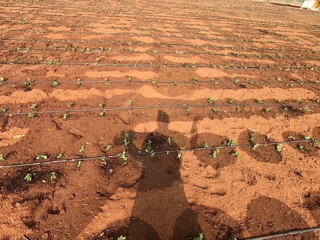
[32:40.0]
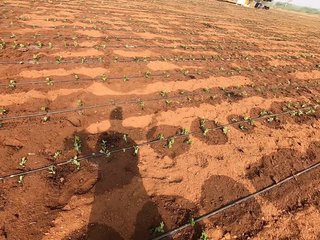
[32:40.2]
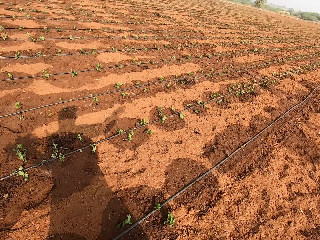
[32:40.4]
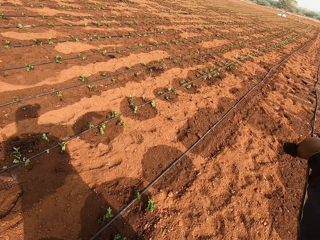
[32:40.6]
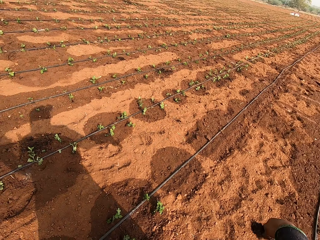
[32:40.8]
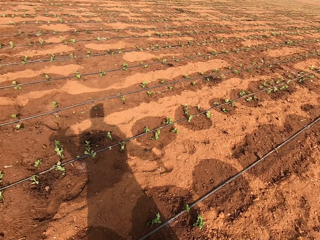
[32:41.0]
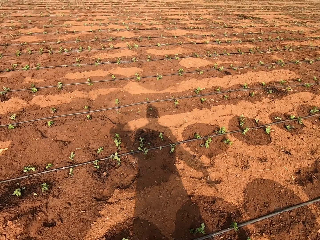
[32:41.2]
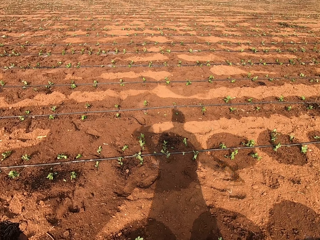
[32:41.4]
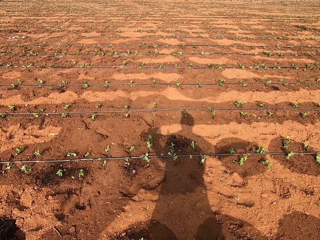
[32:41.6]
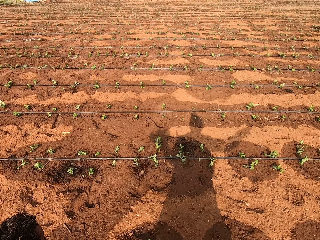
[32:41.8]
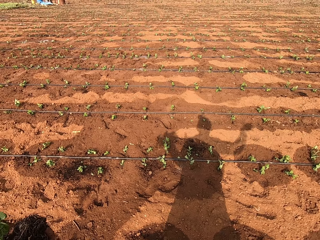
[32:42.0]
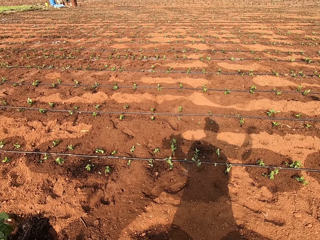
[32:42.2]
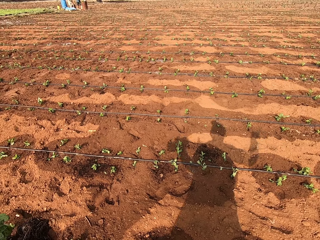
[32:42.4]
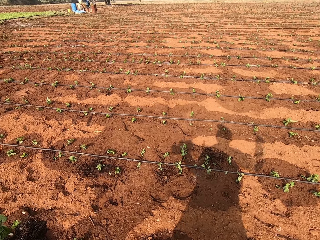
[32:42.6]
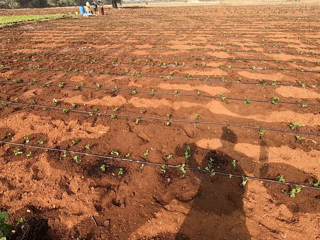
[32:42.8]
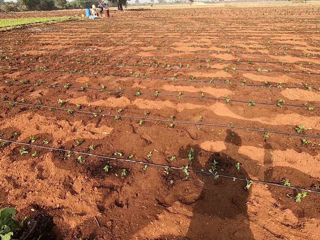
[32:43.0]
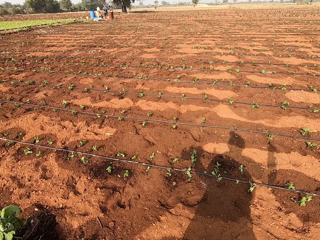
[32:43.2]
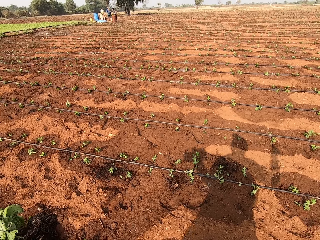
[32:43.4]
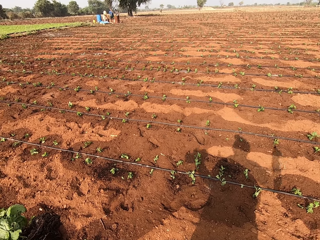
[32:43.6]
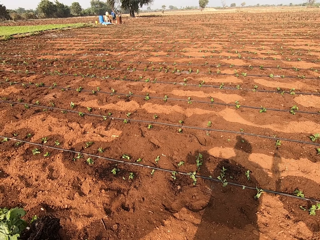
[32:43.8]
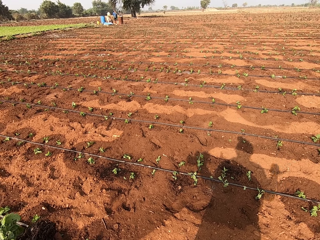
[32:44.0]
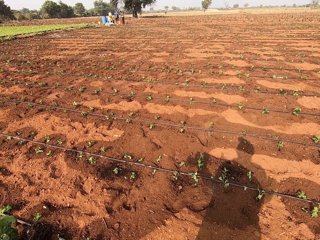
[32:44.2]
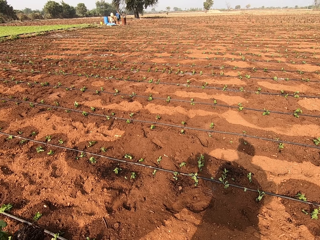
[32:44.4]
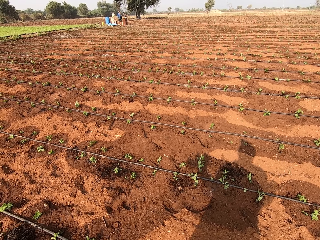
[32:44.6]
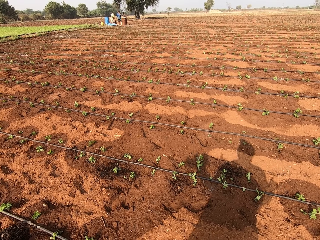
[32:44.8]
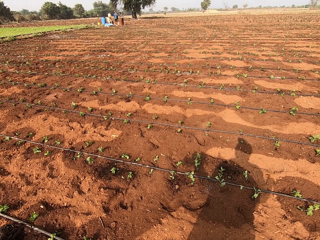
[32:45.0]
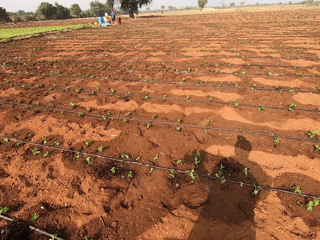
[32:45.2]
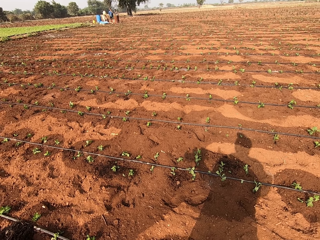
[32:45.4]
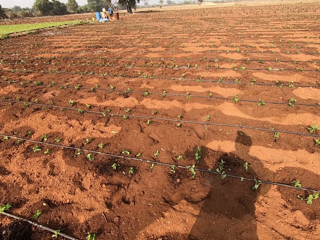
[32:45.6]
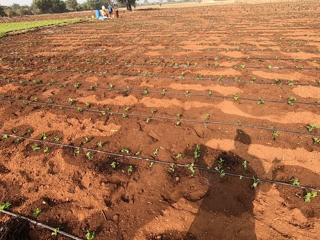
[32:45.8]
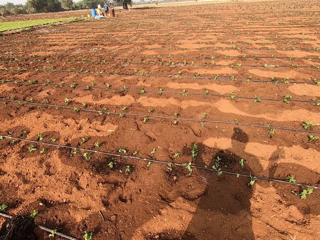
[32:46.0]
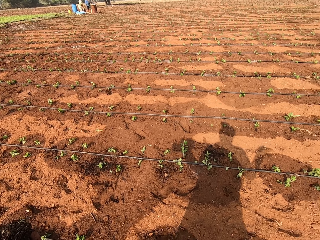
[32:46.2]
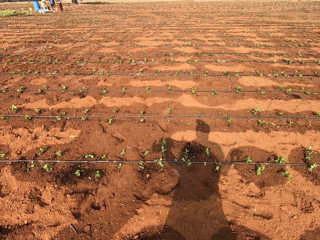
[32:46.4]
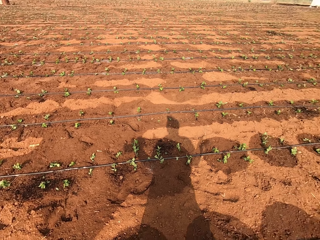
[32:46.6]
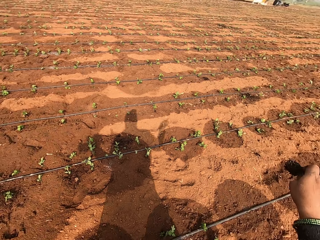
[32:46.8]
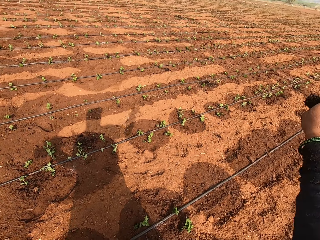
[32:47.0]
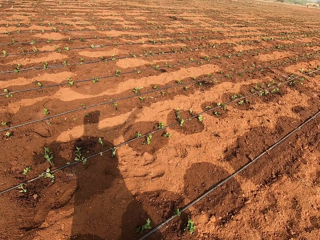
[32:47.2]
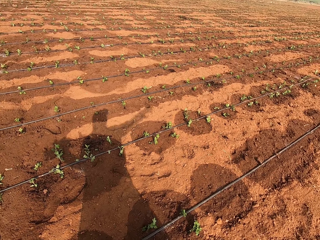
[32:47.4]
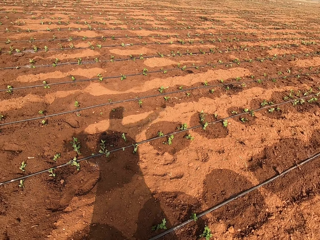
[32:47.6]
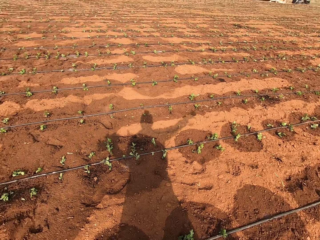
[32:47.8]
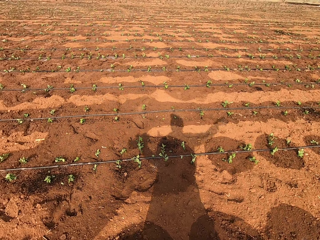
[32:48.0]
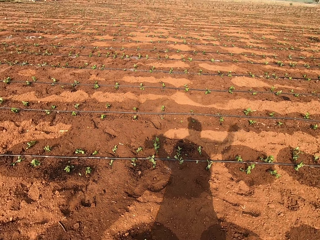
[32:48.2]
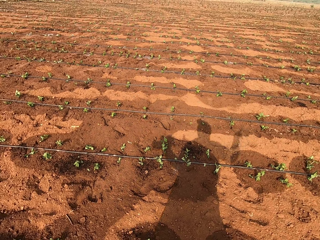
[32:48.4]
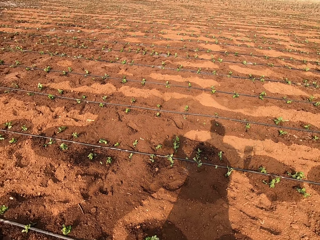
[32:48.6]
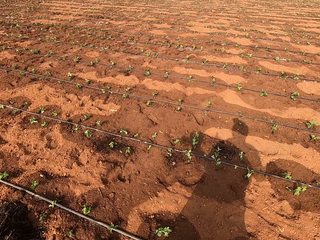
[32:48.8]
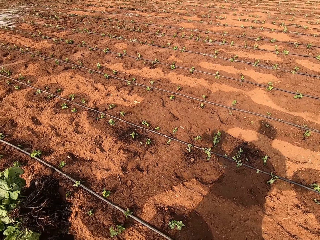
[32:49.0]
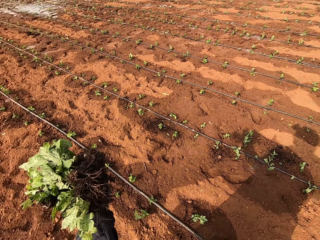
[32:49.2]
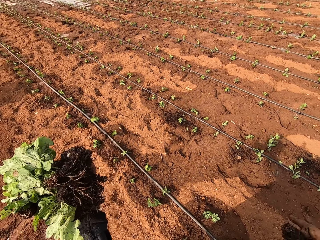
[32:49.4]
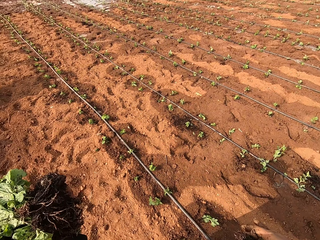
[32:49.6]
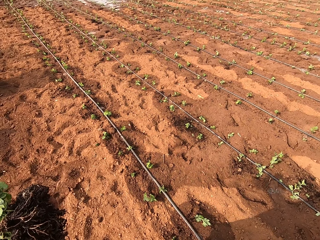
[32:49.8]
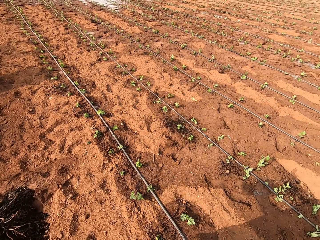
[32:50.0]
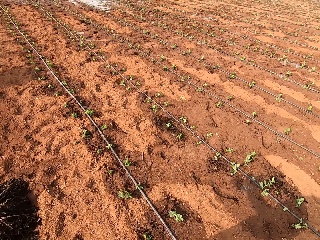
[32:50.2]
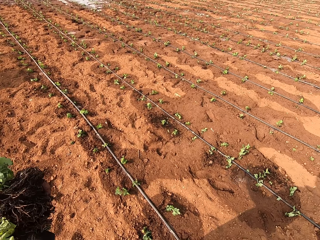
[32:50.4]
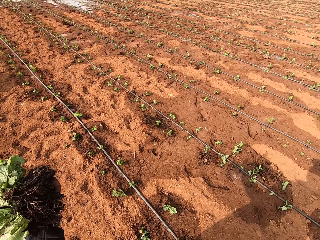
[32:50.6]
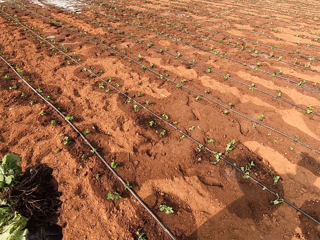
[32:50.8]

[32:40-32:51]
The camera wearer talks to someone. They look around.

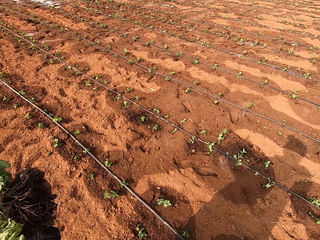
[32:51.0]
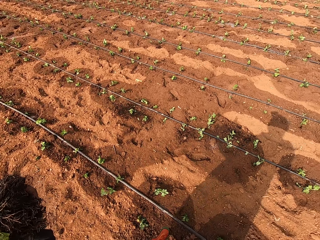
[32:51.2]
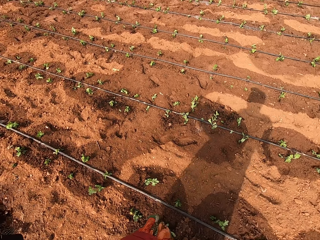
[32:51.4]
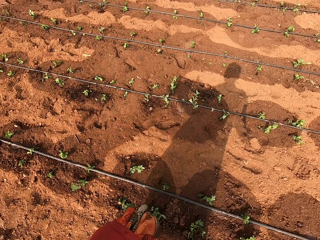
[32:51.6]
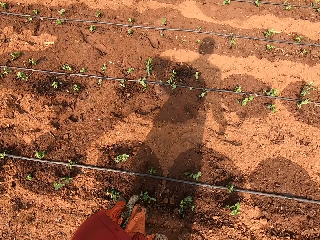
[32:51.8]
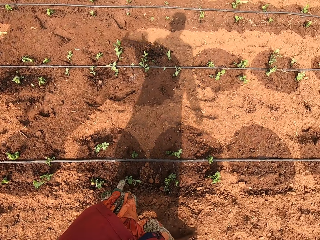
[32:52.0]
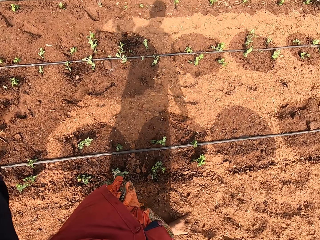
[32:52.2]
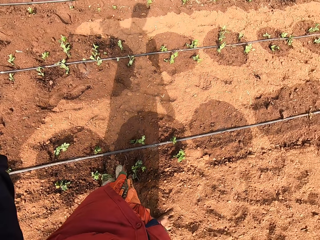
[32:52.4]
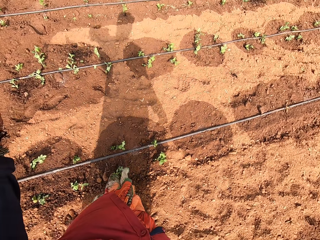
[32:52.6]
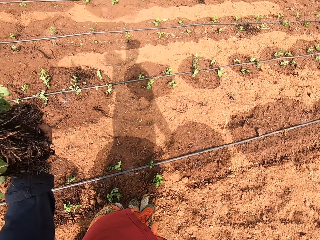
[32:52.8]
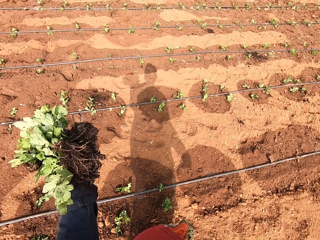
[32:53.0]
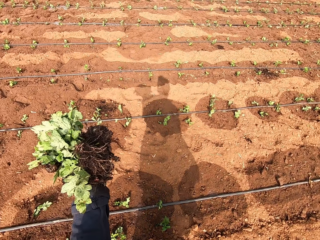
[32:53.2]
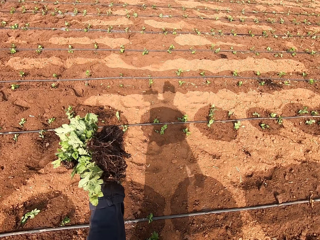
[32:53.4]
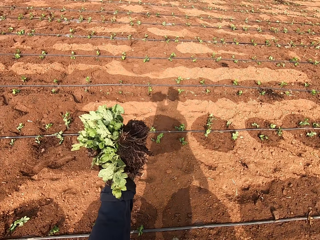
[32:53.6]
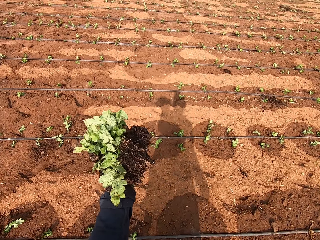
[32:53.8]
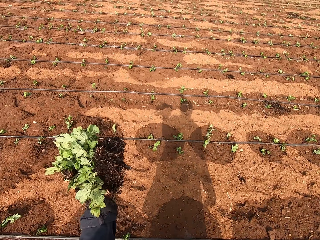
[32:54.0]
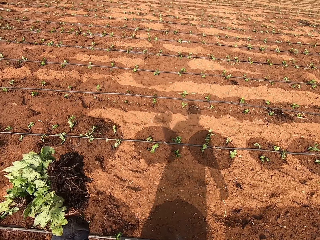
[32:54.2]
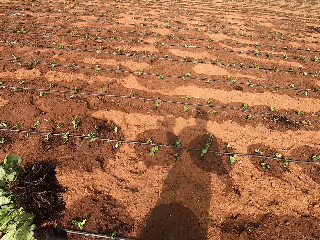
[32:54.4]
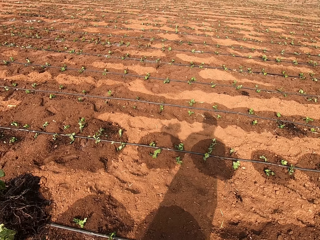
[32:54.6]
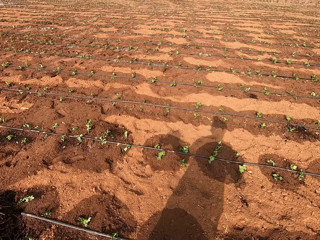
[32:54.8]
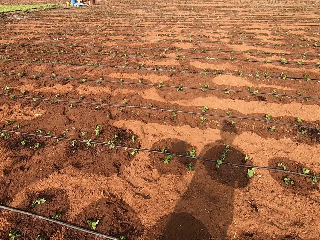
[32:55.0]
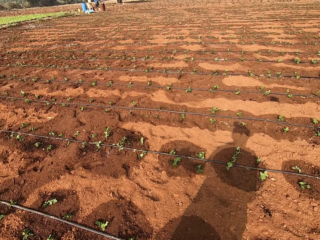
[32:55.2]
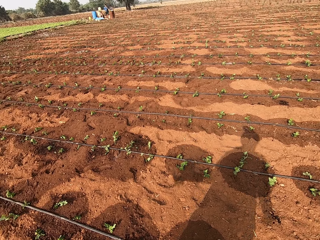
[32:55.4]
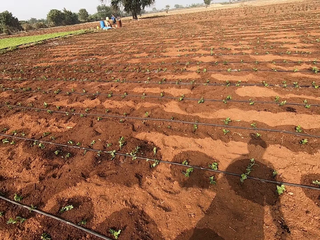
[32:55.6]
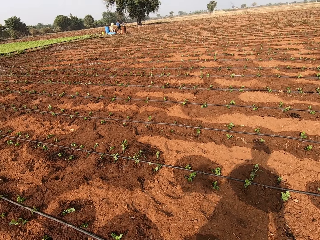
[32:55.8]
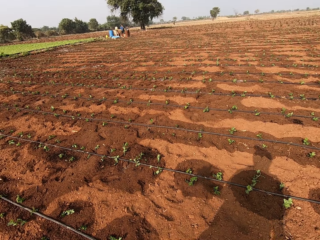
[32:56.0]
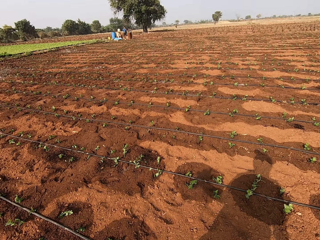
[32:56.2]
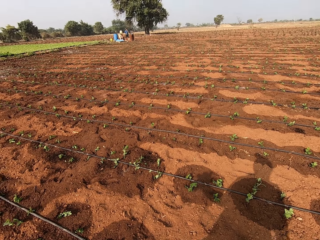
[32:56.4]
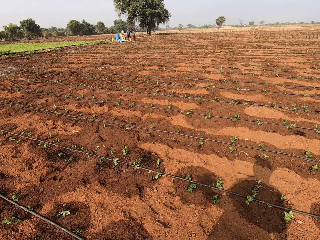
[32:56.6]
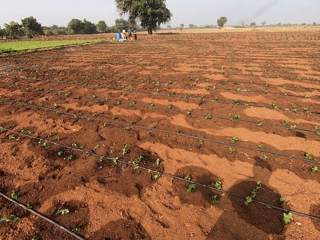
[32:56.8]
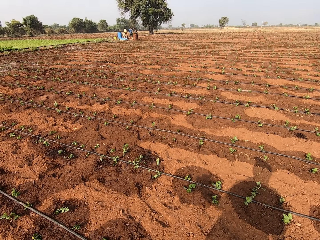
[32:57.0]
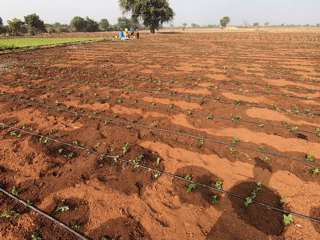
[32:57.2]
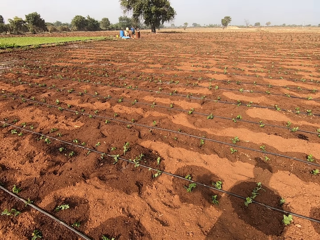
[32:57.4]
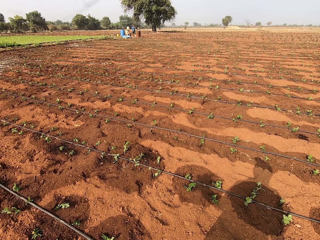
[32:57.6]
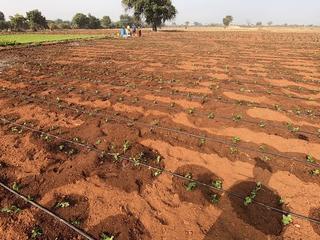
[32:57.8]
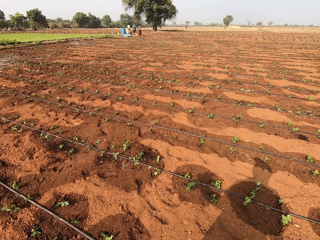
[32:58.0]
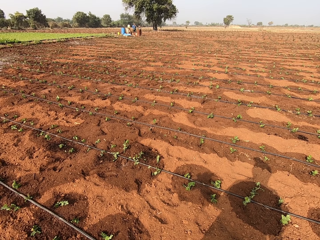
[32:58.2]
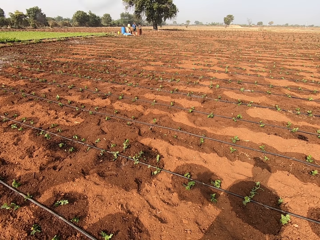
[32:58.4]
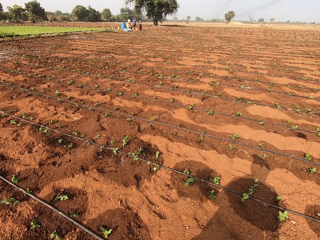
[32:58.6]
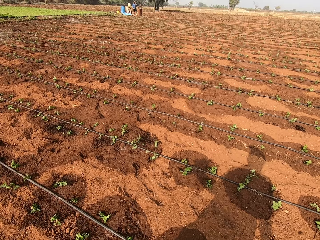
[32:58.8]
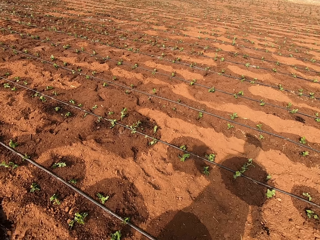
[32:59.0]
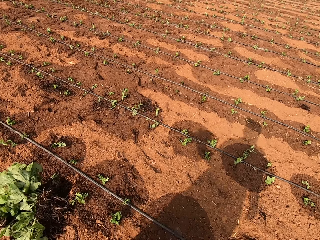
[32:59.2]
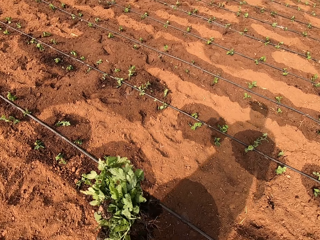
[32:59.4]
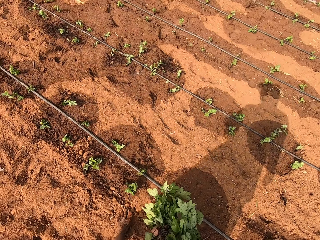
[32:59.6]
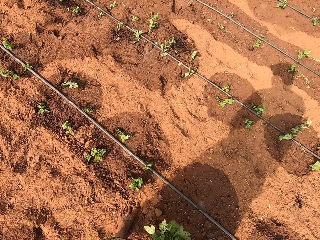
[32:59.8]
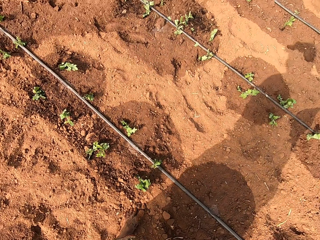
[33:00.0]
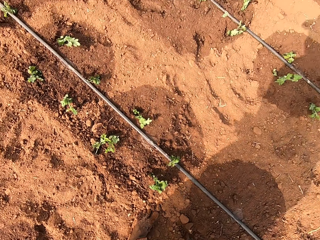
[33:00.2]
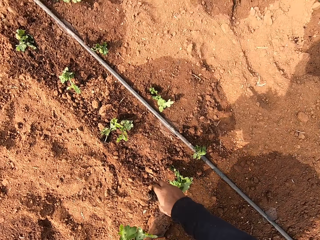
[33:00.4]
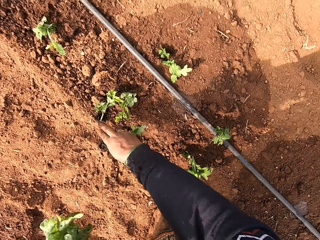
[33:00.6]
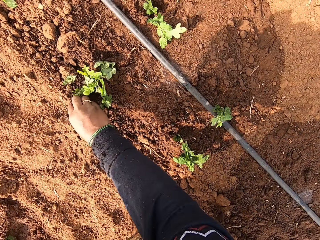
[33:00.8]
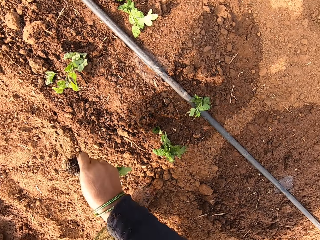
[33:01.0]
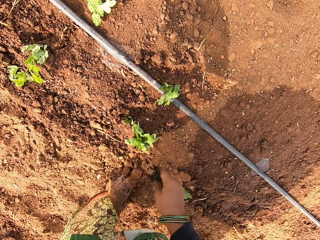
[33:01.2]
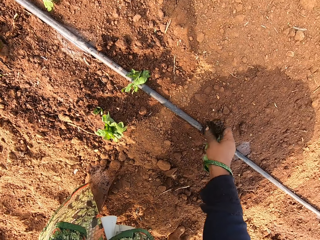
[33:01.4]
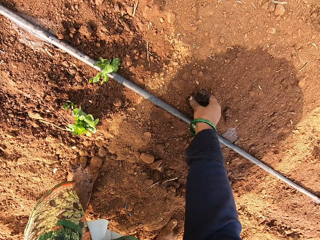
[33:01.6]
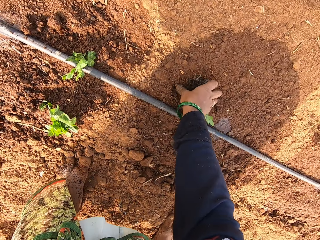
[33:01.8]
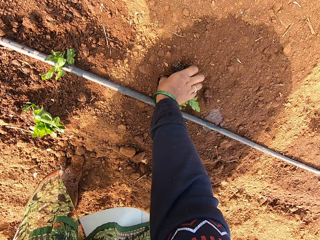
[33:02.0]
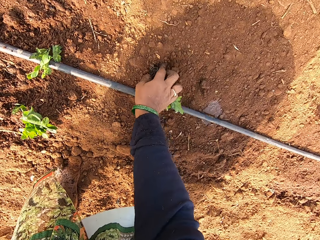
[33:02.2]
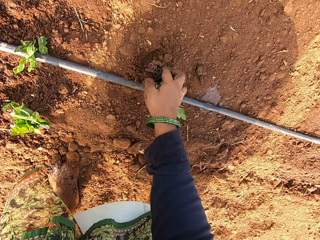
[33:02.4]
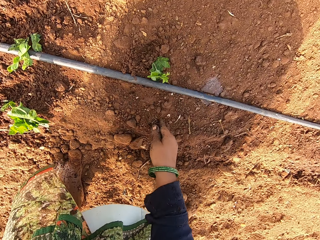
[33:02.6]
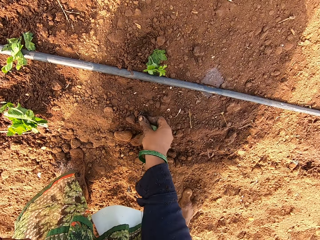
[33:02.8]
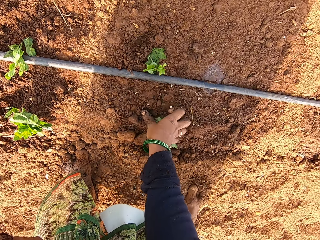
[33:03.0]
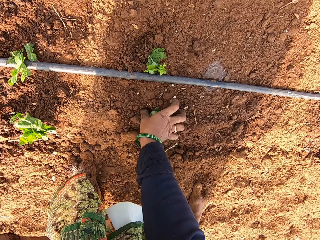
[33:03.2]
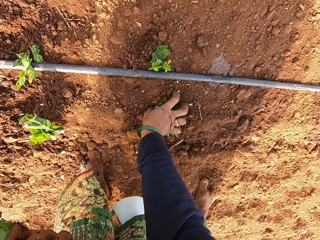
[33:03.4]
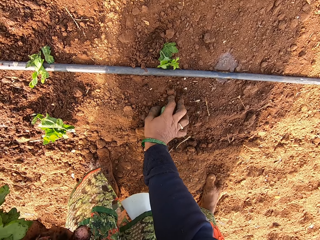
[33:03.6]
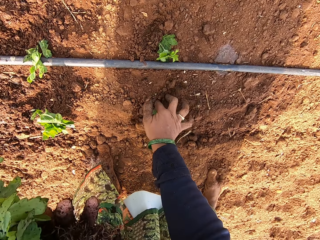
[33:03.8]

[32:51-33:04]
The camera wearer looks at the plants in the left hand. She talks to someone. She picks a plant from the ground with her right hand. She puts the plant in the ground with her right hand. She does so again.
